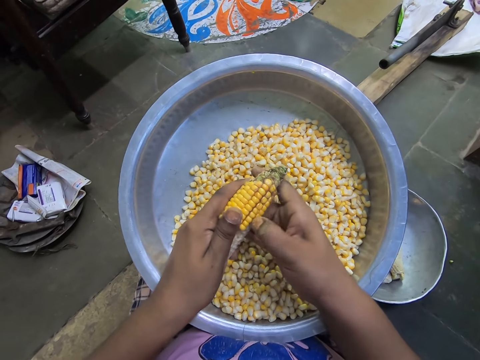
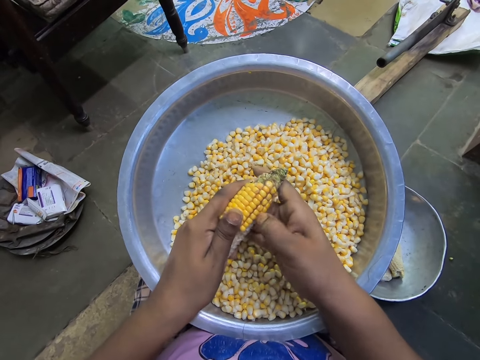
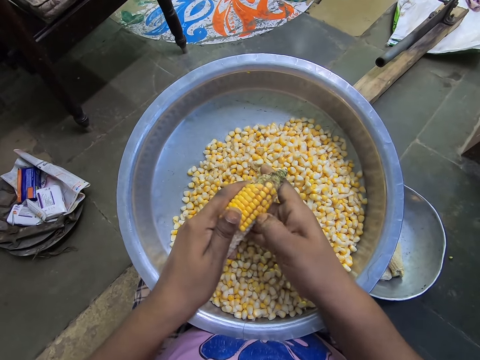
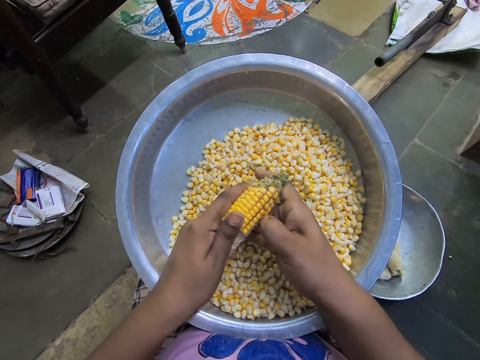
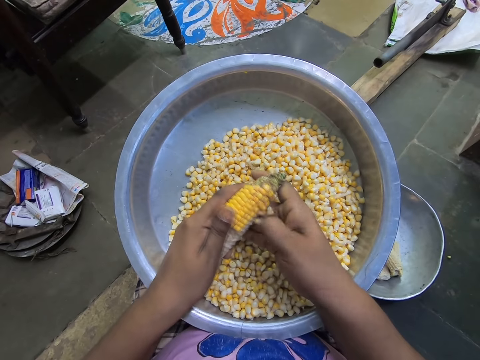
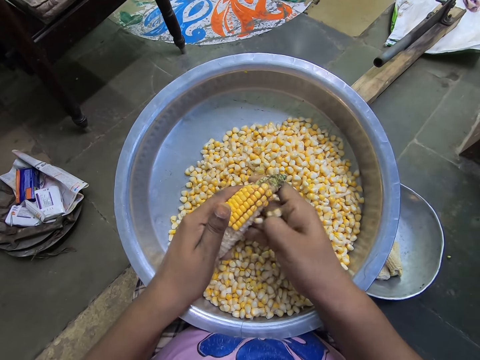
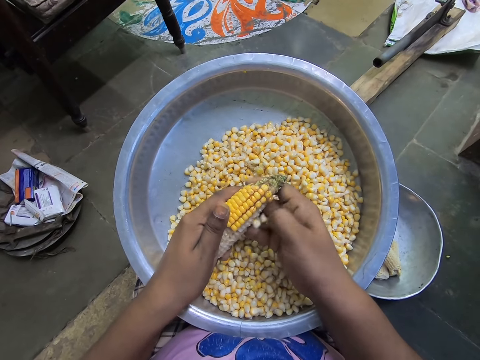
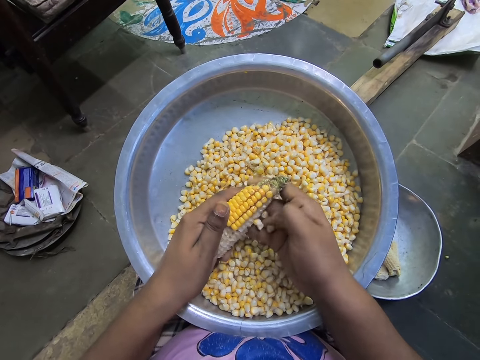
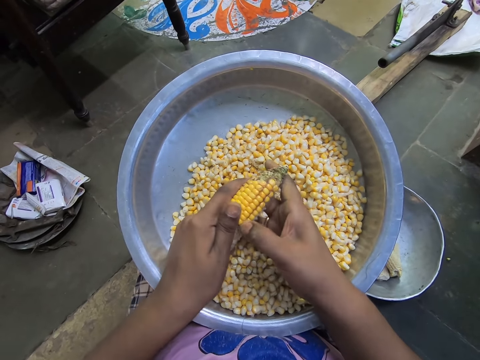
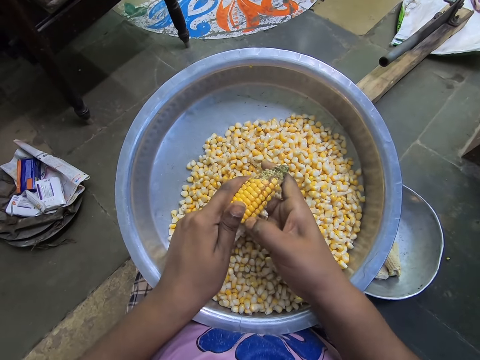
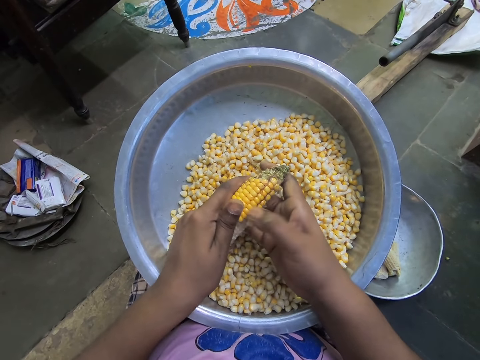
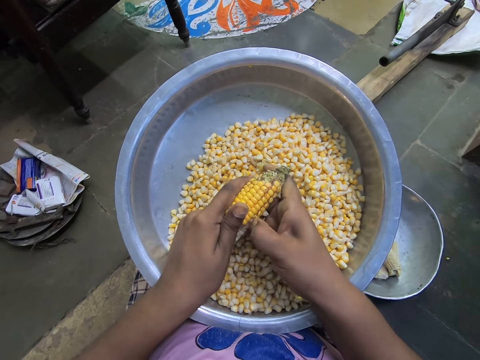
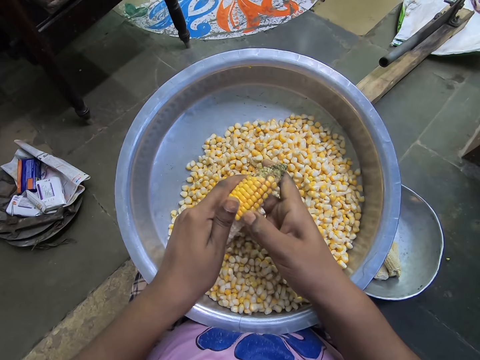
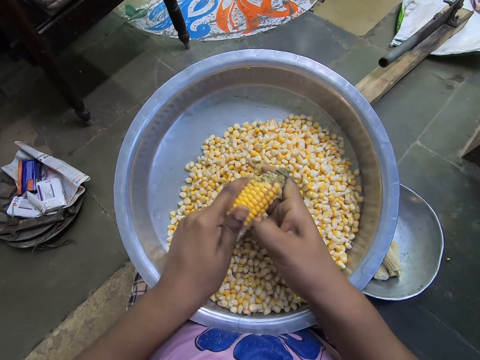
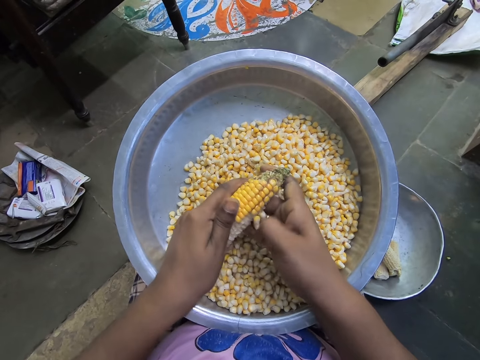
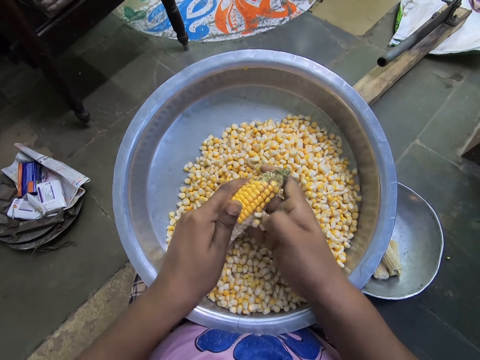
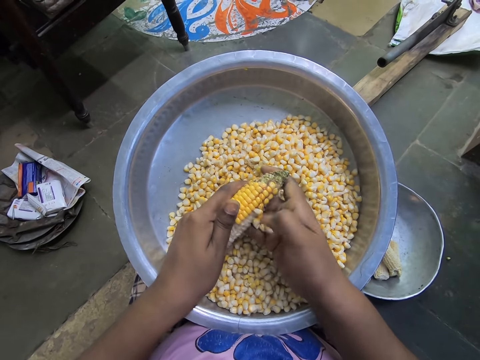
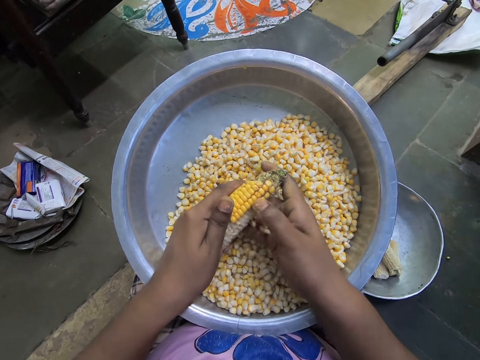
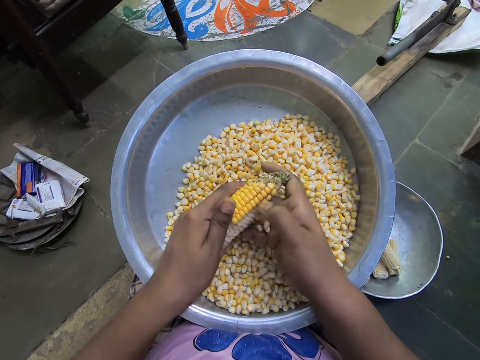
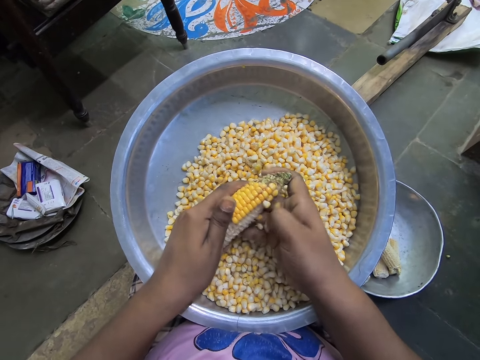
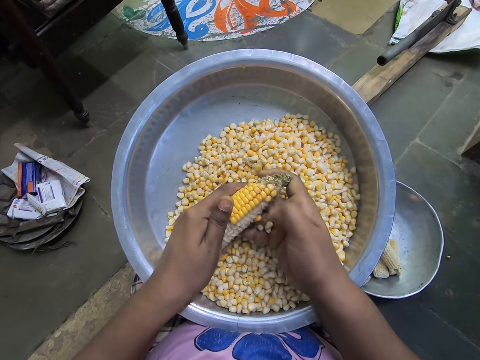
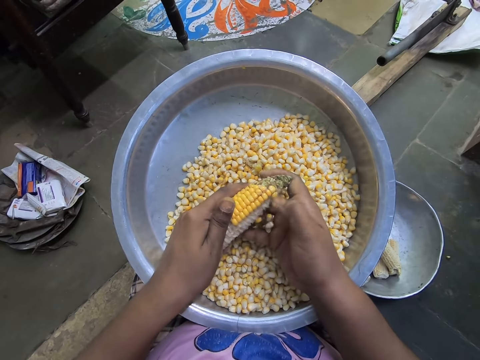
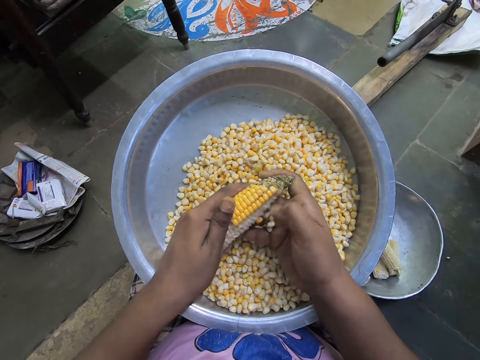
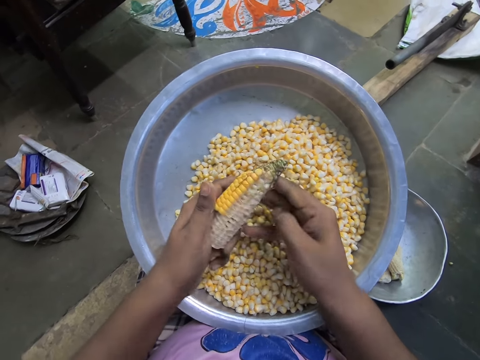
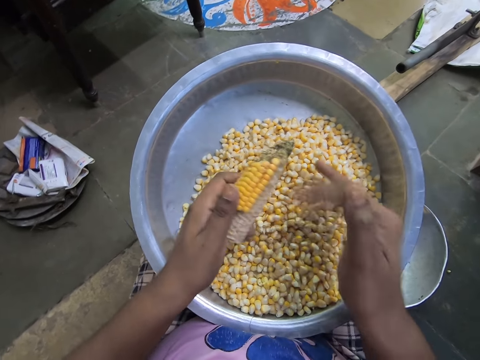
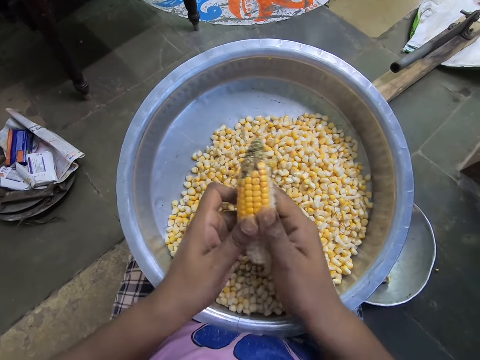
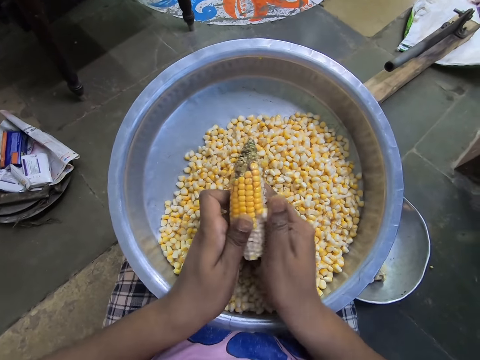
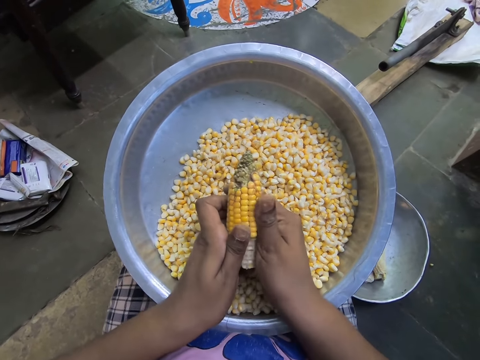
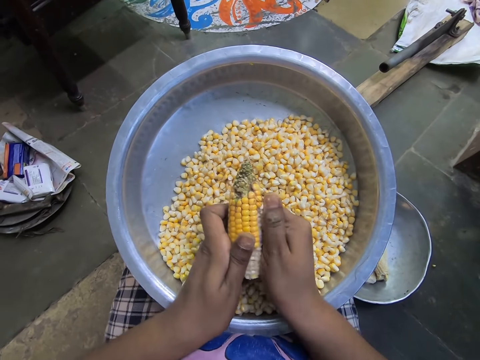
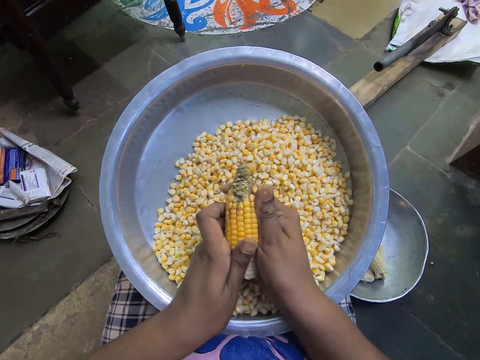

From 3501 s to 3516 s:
The camera wearer shucks the maize cob repeatedly. She holds the corn cob with her left hand. She holds the corn cob with both hands. She shucks the maize cob again. She removes corn kernels from the corn cob over the steel bowl with her right hand.

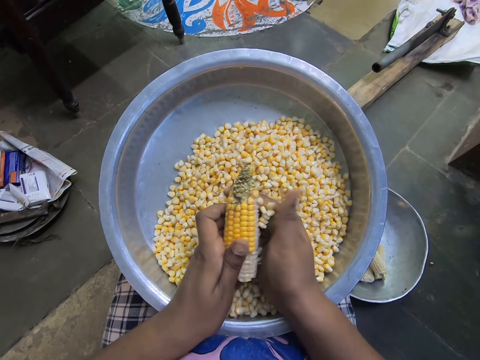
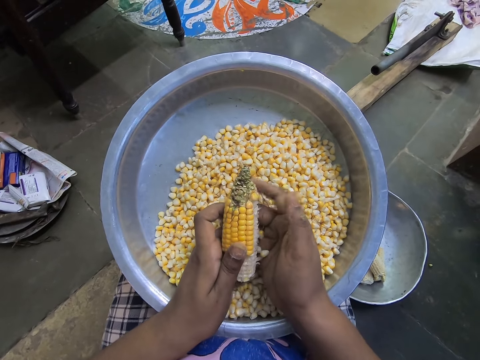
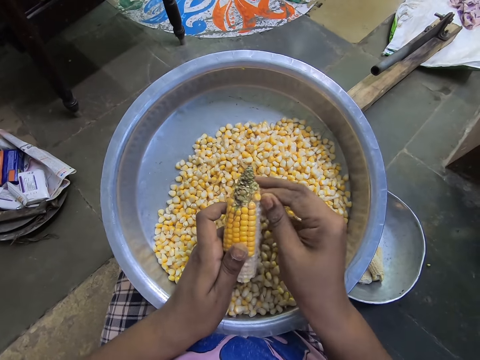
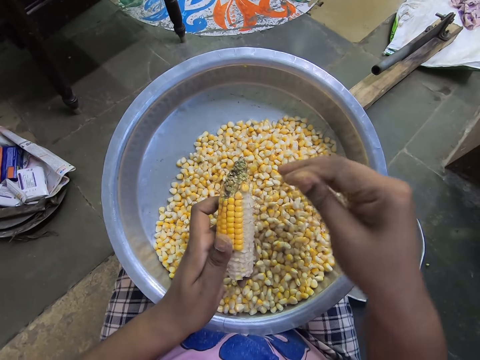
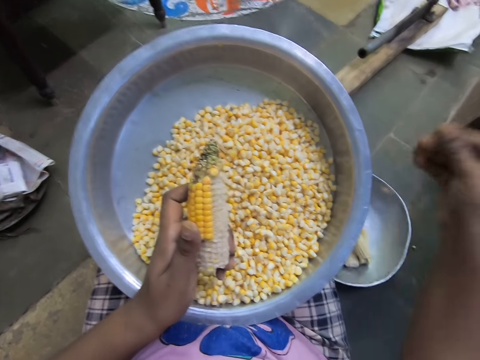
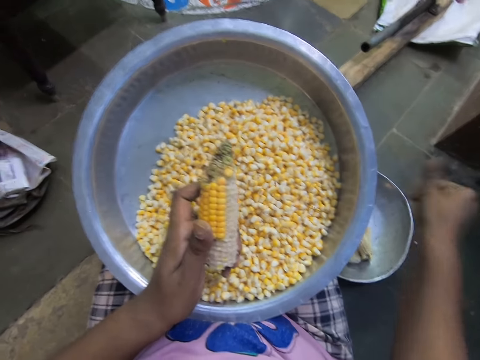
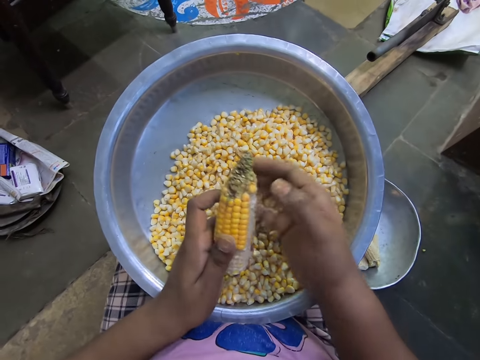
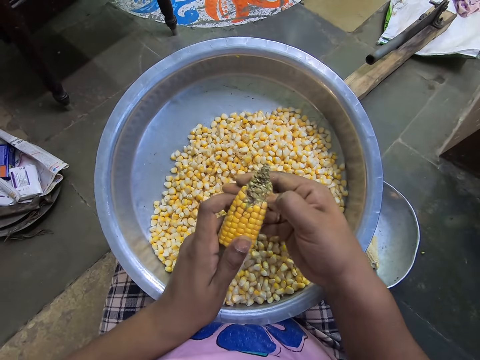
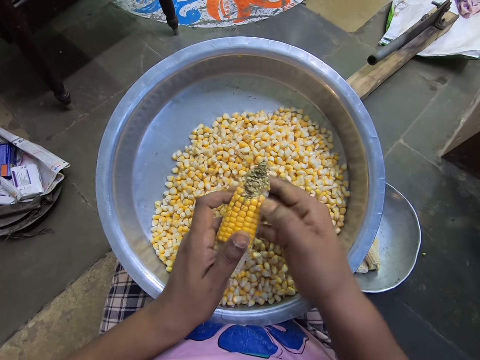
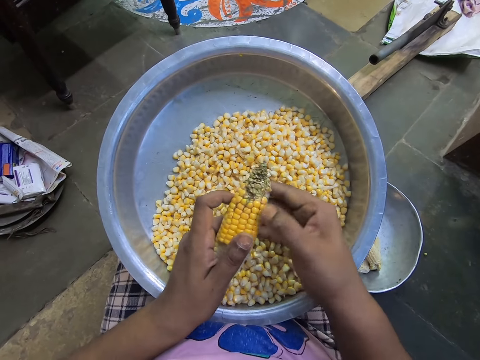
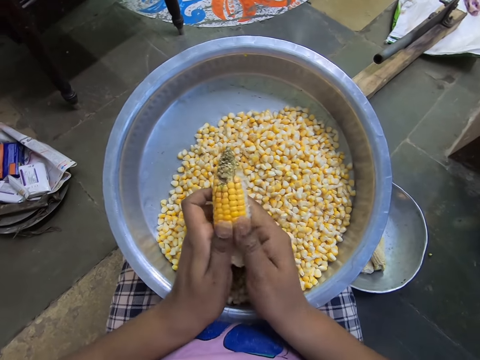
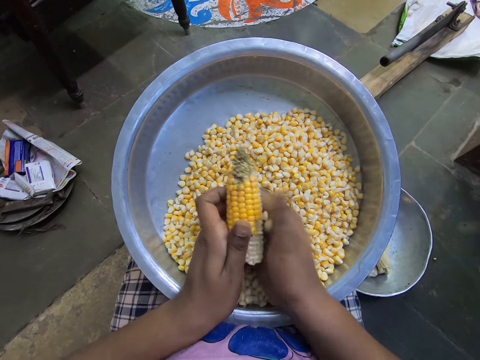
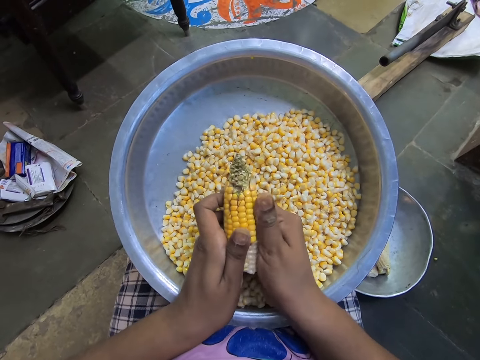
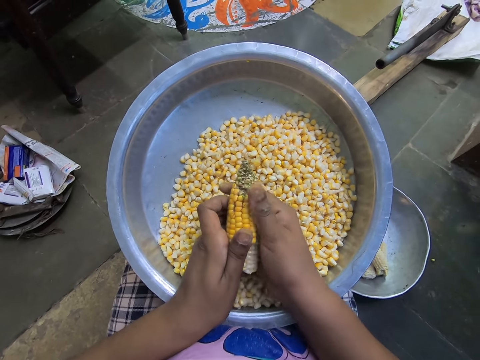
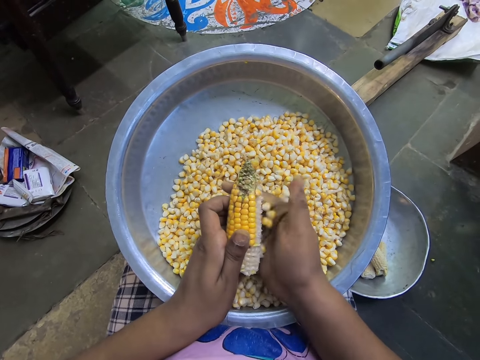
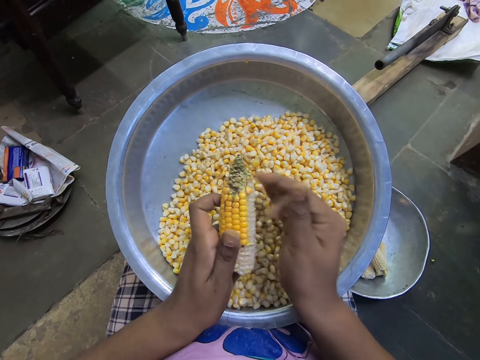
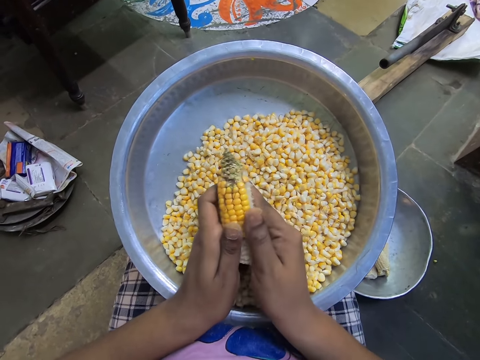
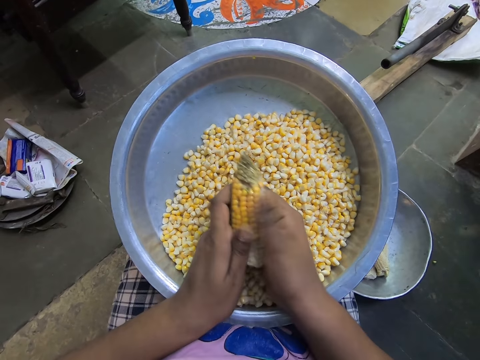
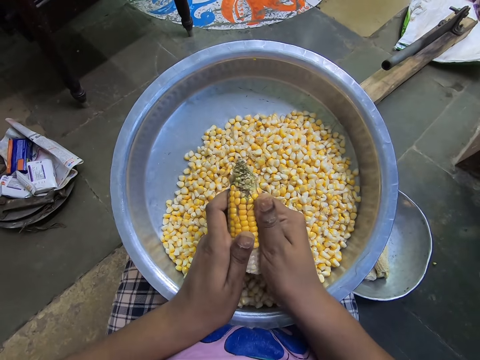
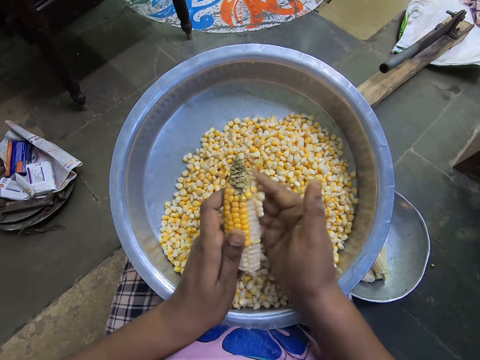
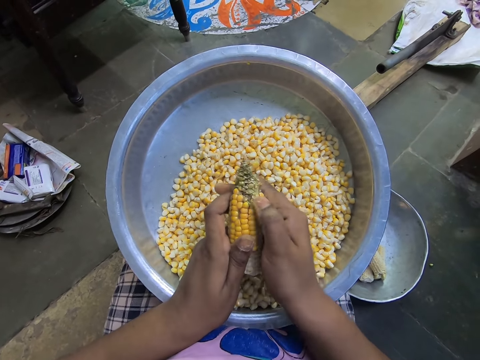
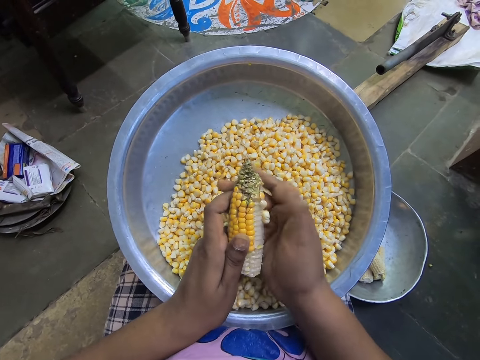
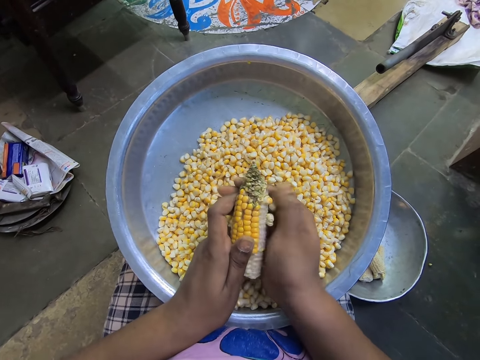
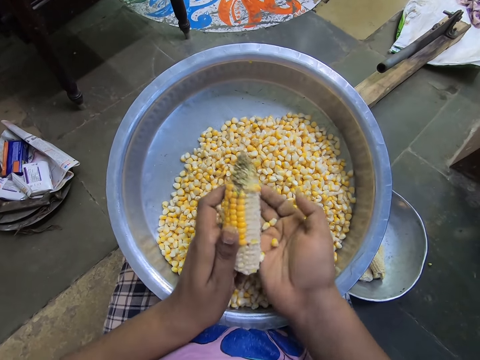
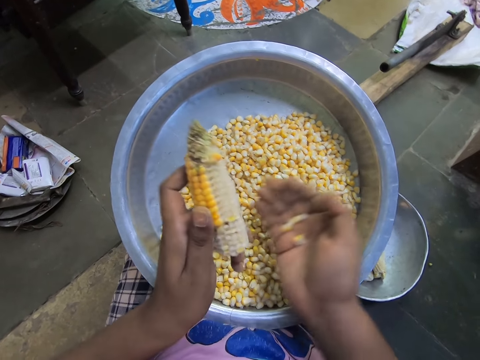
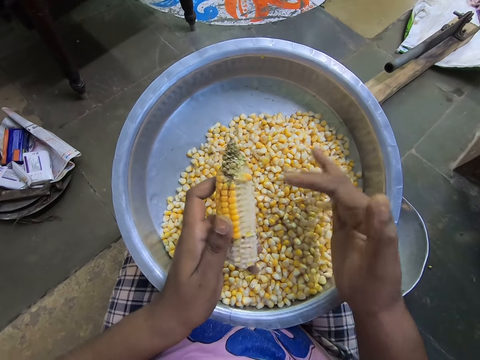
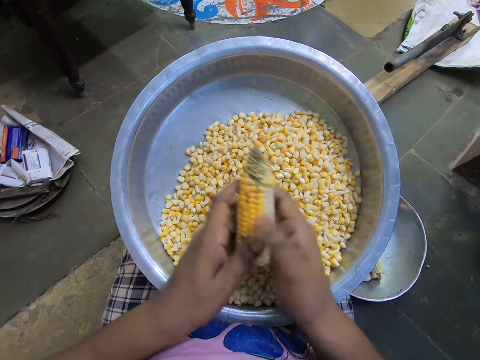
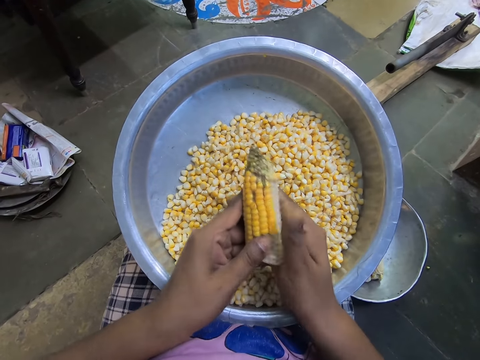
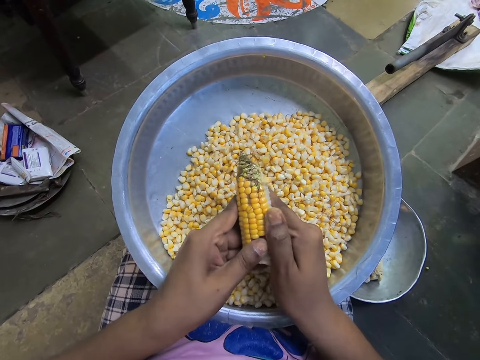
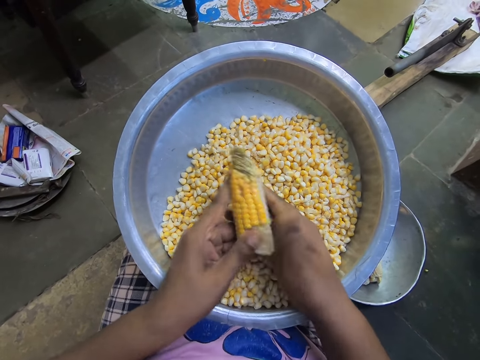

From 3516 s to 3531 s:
The camera wearer shucks the maize cob. She picks a corn silk from the corn cob in her left hand with her right hand. She drops the corn silk into the steel bowl on the floor with her right hand. She holds the corn cob with both hands. She shucks the maize cob. She removes corn kernels from the corn cob over the steel bowl with her right hand. She shucks the maize cob repeatedly. She pours some seeds in her right hand into the basin on her legs. She peels some seeds of the corn in her left hand with her right hand into the basin on her legs.
